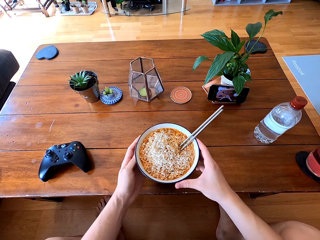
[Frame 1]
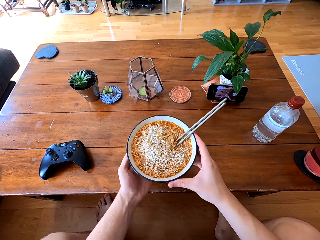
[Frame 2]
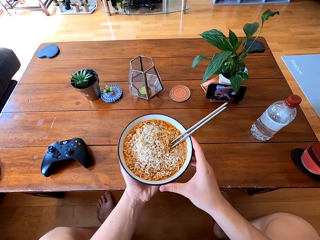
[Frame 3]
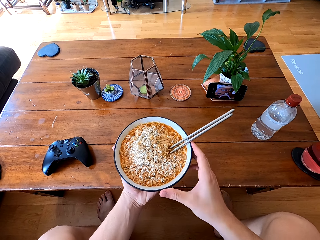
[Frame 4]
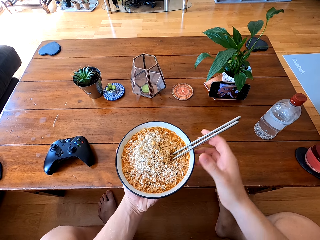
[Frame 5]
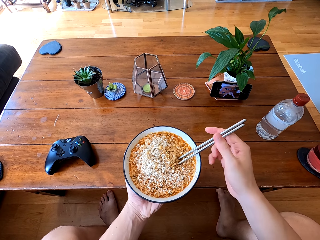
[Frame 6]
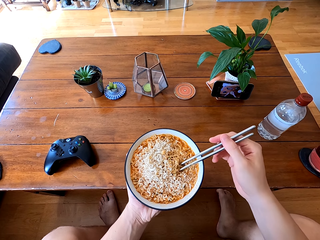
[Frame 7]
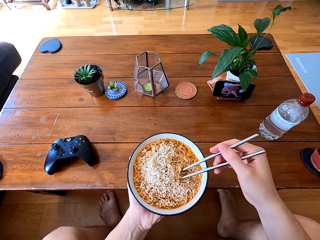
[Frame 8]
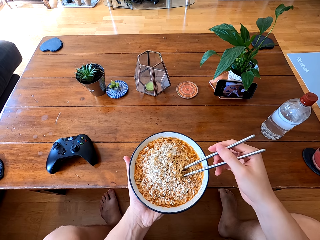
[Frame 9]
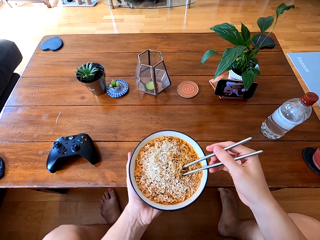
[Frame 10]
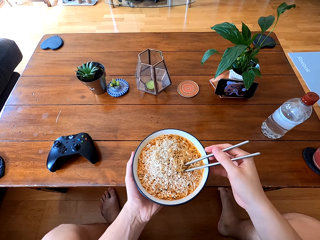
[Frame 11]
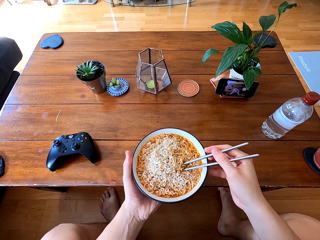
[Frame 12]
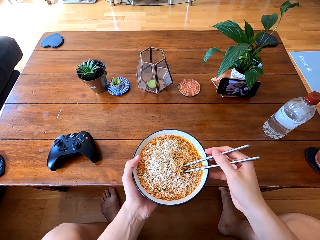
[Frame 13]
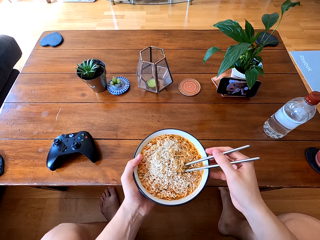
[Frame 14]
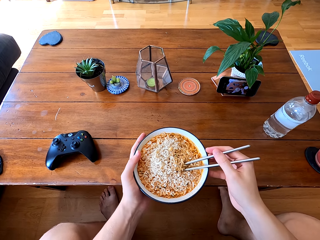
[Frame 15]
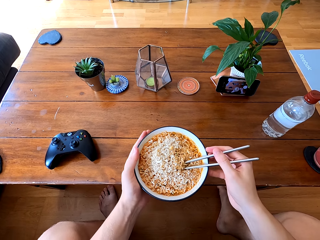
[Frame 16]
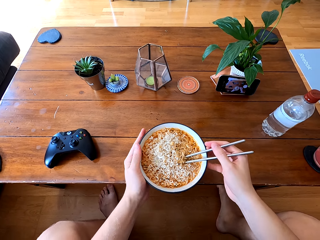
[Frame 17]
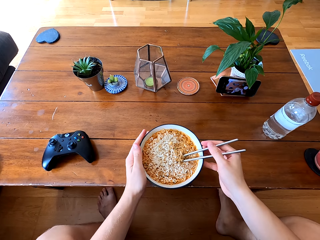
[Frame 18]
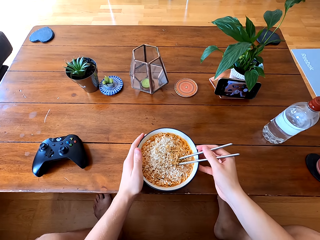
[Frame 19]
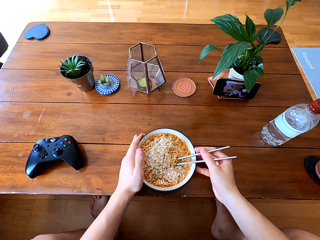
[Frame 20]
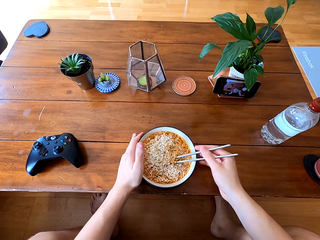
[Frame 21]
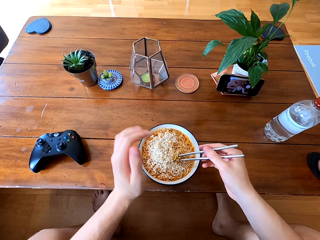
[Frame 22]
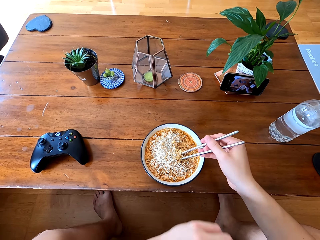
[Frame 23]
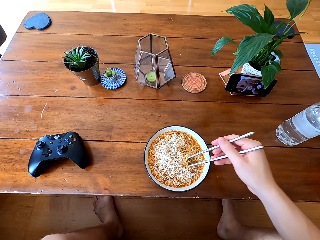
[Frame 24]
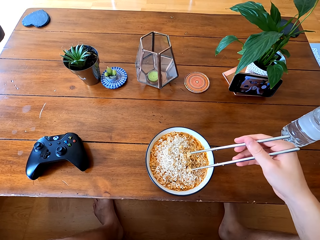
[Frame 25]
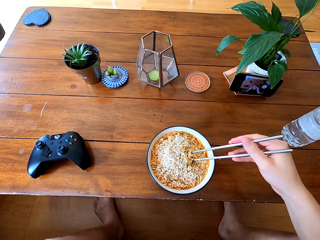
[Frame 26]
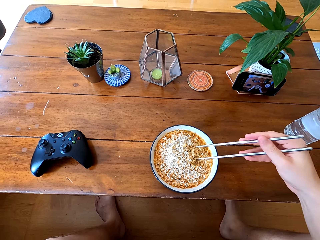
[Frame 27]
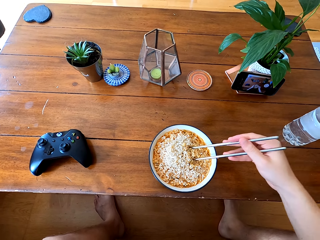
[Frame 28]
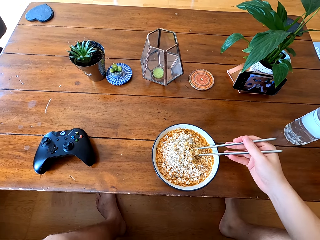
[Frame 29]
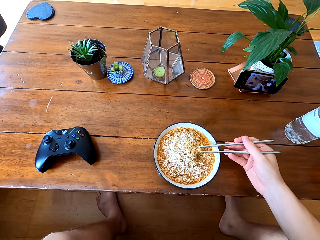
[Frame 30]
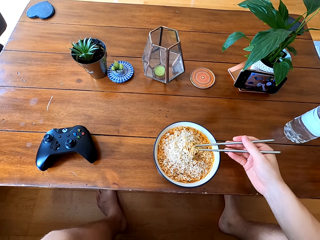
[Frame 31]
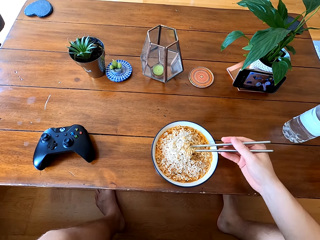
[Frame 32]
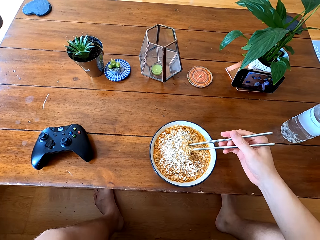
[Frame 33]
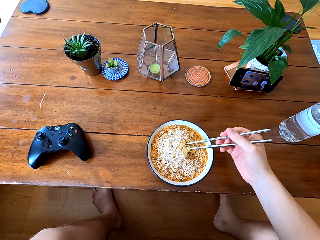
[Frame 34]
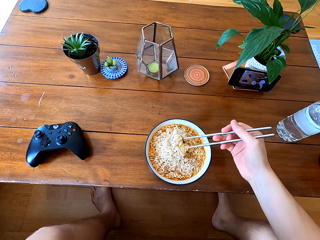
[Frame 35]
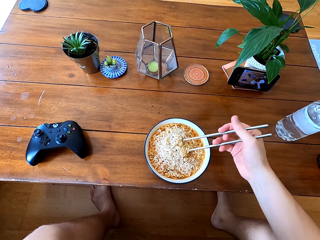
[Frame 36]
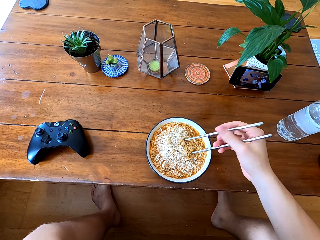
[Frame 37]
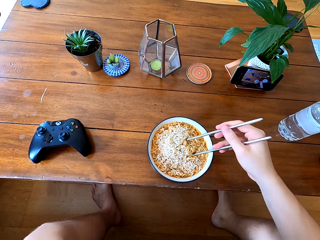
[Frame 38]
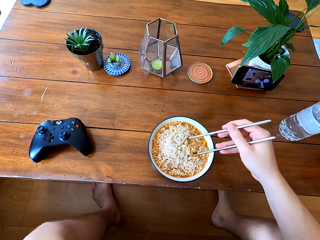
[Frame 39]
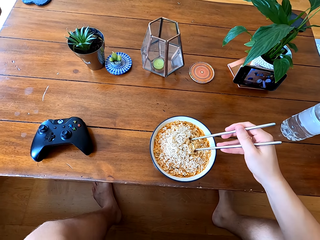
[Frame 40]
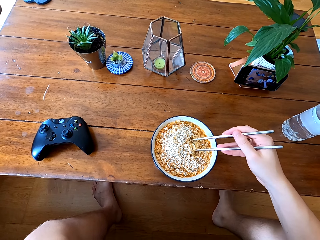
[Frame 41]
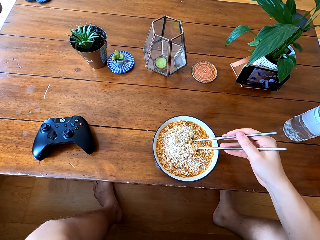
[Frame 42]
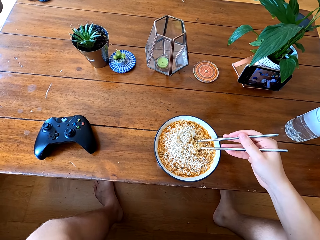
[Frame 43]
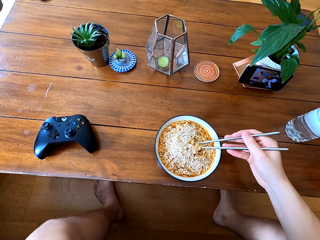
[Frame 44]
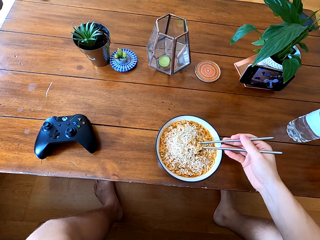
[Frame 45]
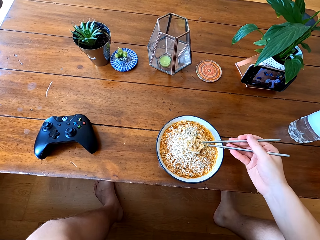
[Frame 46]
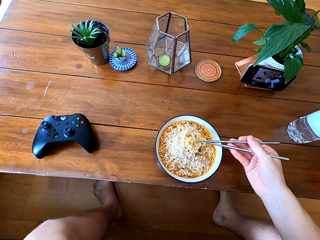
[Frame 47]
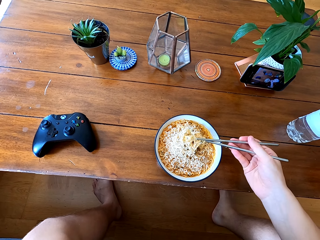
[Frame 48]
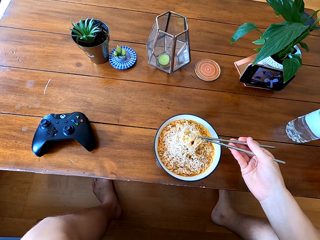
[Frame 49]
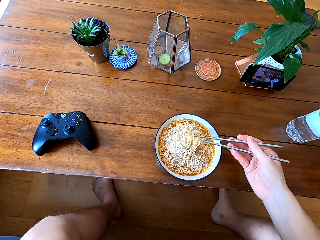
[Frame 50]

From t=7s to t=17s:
The camera wearer picks up the plate with food. They touch the chopsticks. They return the plate with food on the table. They pick the food with the chopsticks.

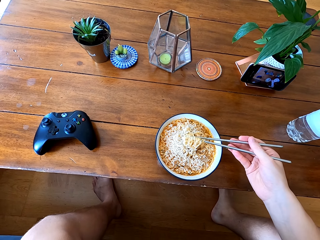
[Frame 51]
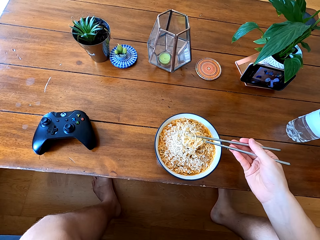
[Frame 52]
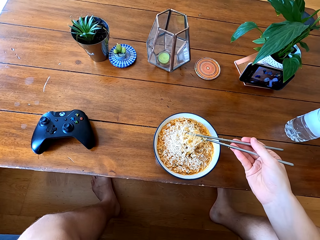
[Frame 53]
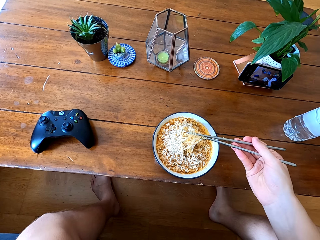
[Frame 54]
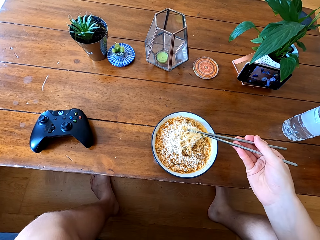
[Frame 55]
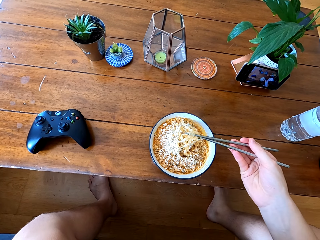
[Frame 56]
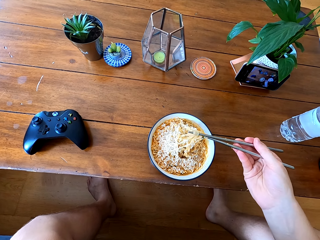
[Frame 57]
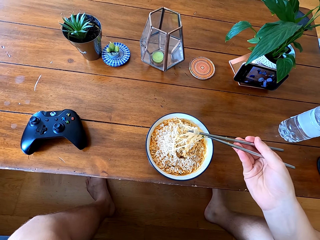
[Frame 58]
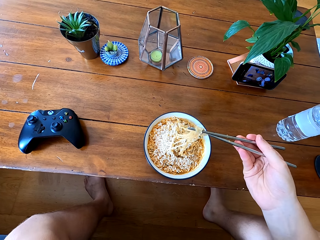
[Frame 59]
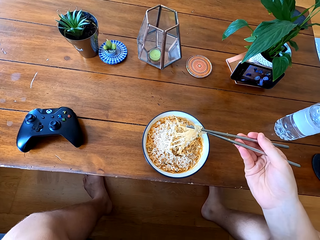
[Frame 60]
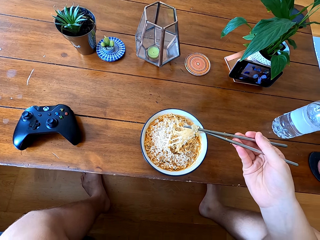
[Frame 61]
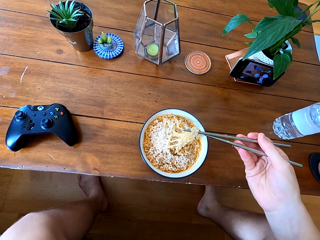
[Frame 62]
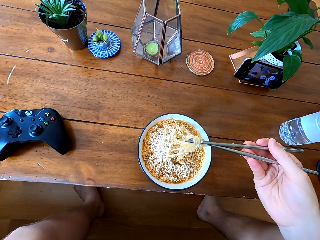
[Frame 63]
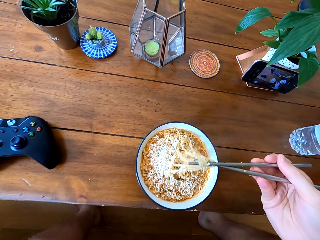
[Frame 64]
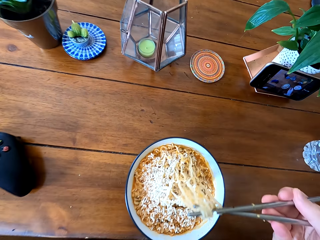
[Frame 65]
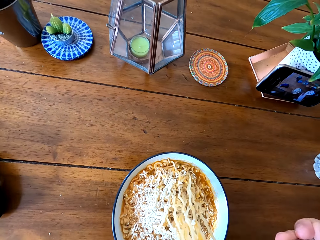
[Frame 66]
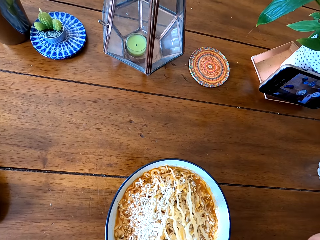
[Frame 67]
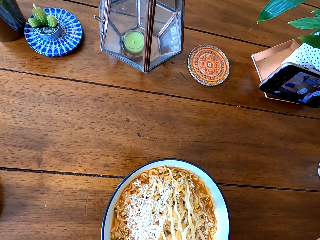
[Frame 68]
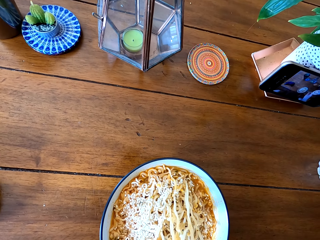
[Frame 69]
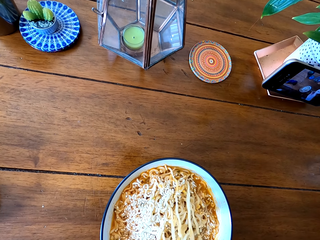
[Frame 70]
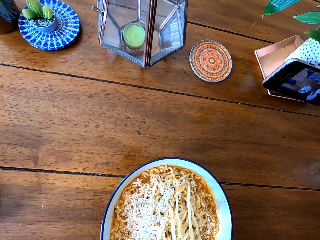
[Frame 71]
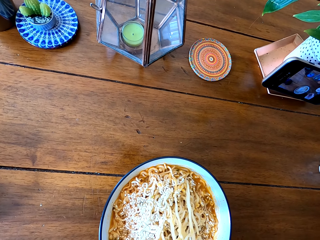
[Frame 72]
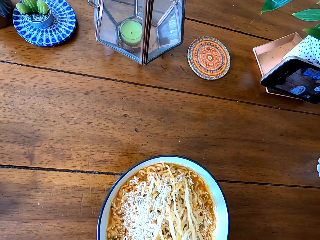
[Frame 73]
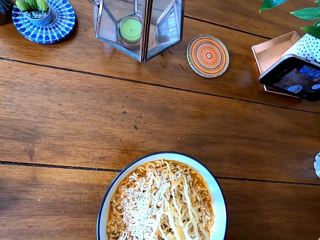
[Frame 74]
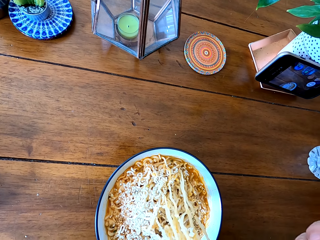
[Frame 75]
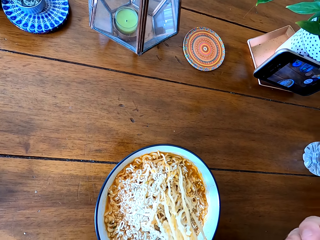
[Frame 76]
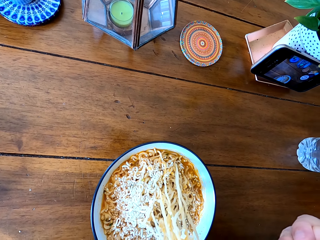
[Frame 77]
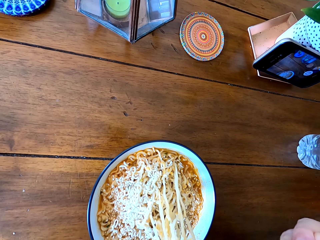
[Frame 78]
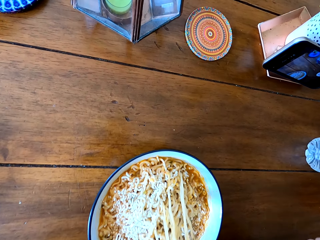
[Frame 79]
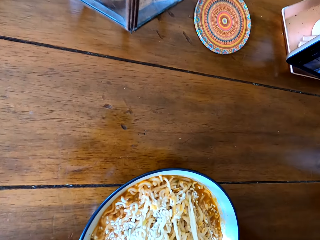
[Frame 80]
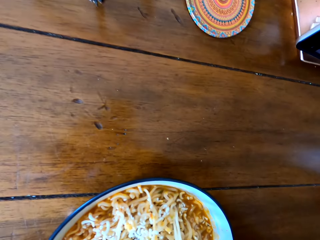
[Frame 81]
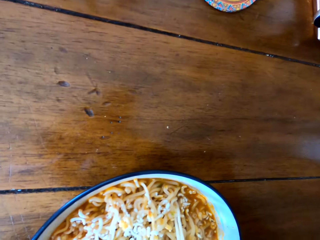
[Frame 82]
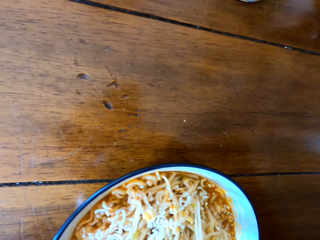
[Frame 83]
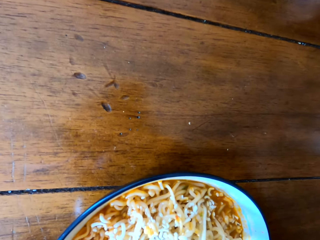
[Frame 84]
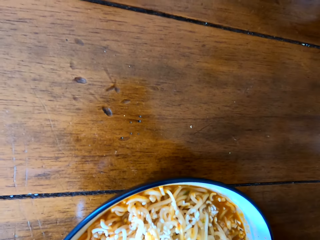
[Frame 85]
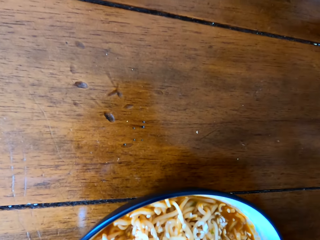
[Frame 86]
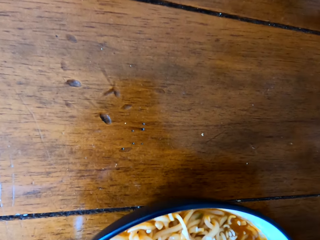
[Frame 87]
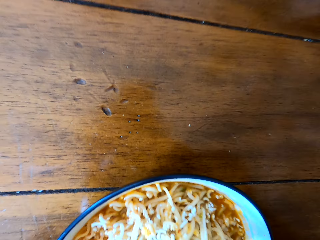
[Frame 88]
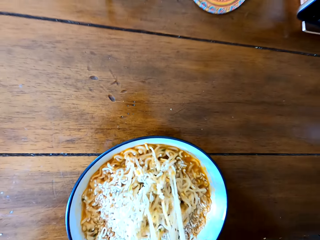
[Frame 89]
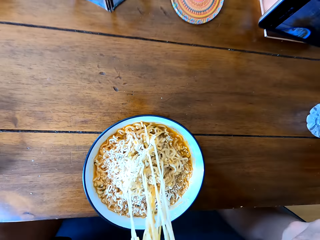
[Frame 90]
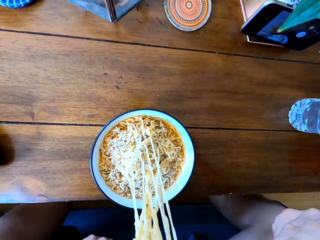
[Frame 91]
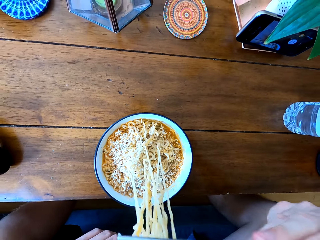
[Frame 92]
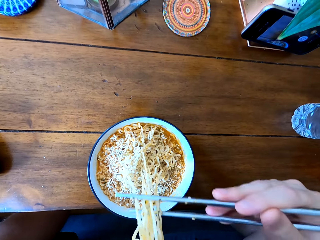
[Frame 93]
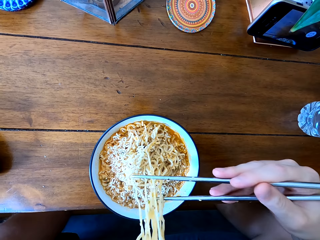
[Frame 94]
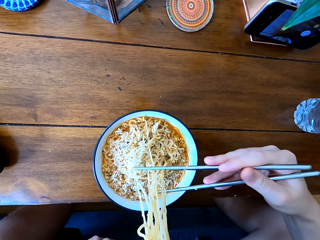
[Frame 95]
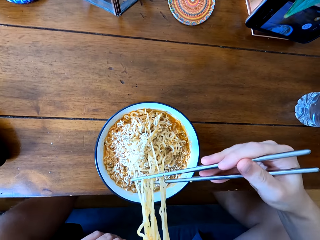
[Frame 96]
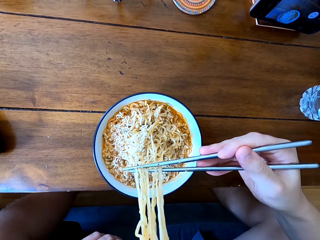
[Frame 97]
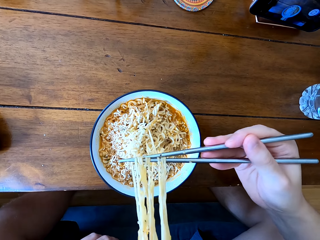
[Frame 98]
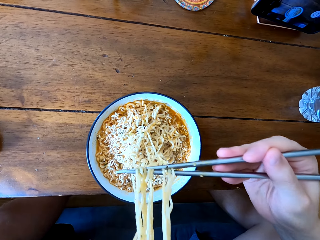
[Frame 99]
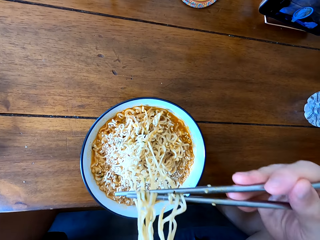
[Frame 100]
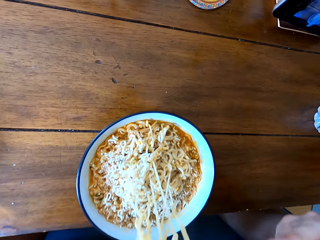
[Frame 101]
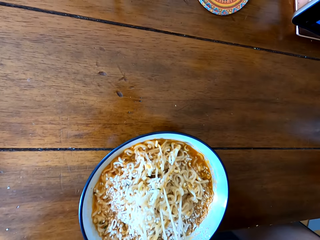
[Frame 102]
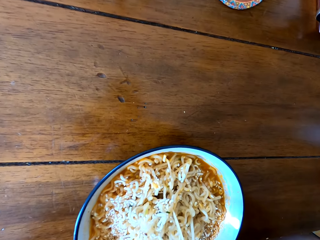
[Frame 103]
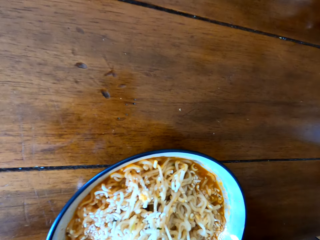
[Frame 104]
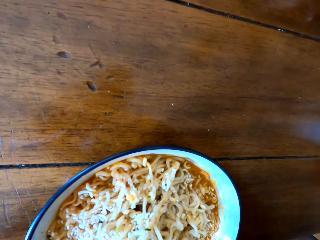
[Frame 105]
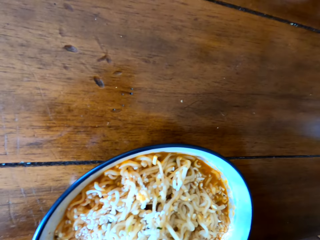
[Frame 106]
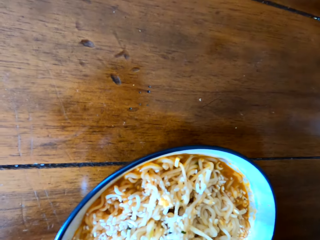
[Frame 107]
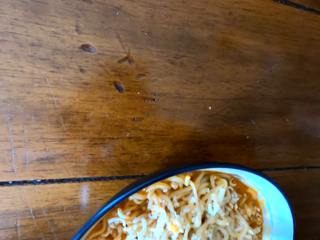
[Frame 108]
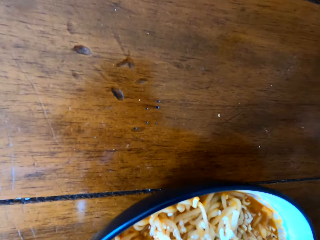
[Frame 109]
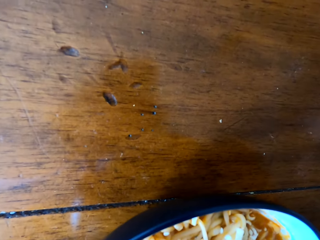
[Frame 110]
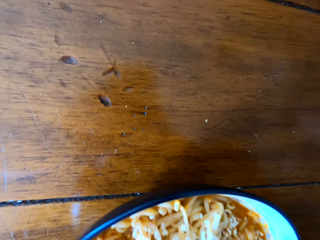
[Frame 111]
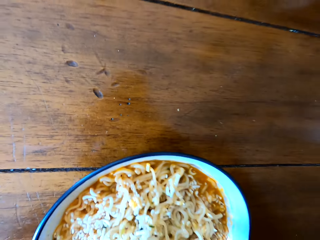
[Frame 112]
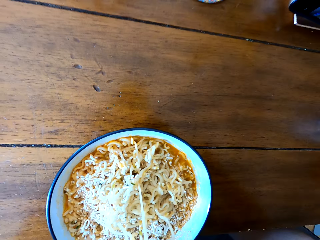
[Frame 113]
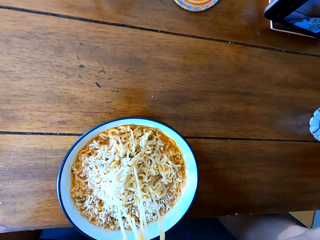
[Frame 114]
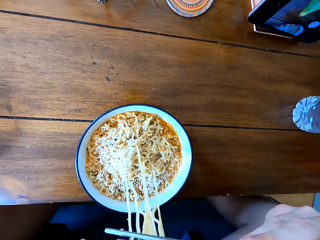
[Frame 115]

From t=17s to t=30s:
The camera wearer eats the food. They cool the food. They eat the food.
